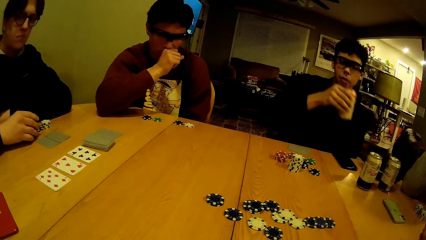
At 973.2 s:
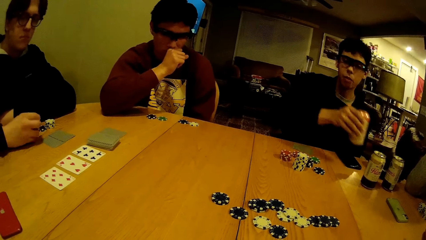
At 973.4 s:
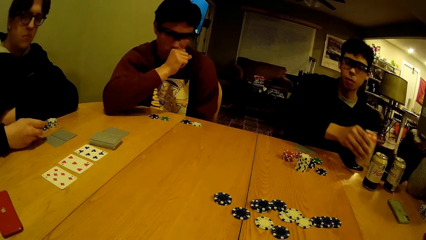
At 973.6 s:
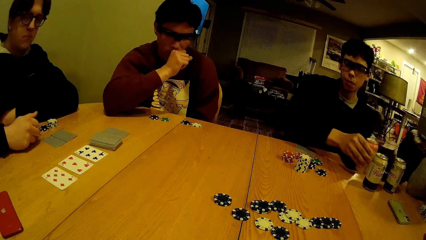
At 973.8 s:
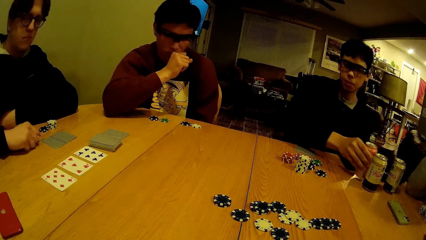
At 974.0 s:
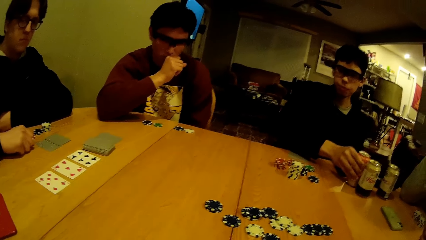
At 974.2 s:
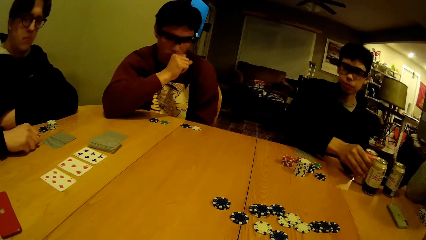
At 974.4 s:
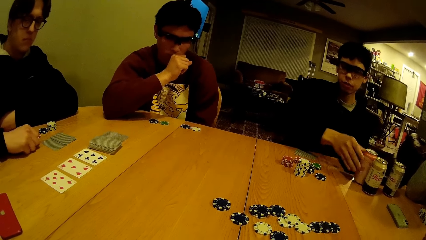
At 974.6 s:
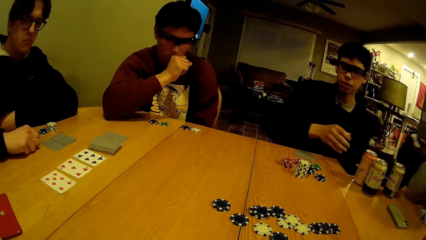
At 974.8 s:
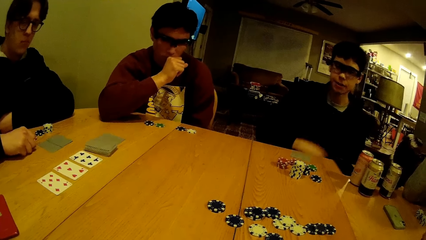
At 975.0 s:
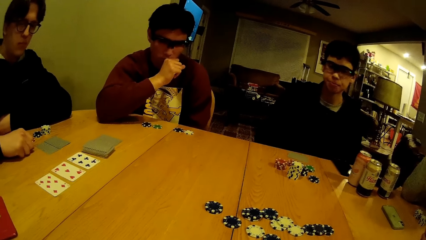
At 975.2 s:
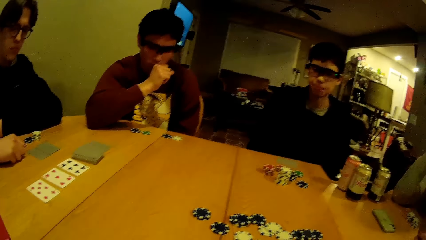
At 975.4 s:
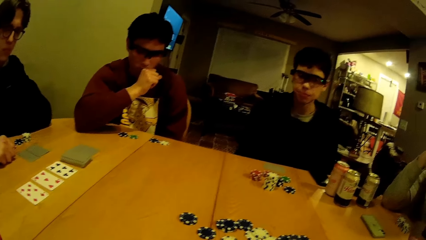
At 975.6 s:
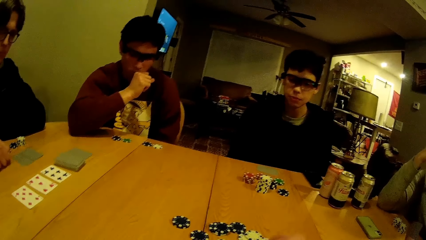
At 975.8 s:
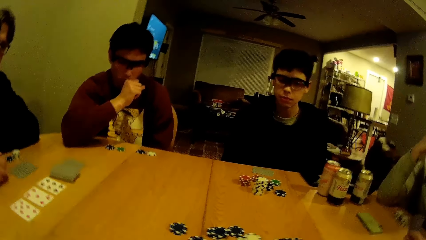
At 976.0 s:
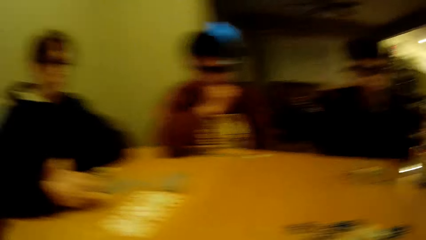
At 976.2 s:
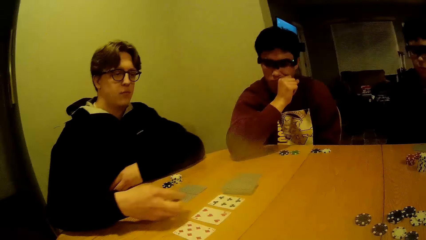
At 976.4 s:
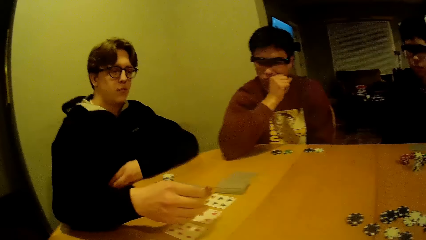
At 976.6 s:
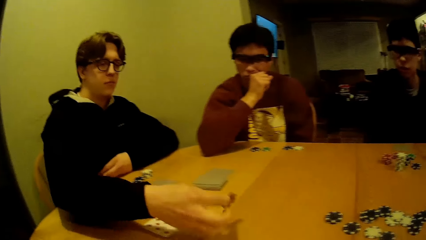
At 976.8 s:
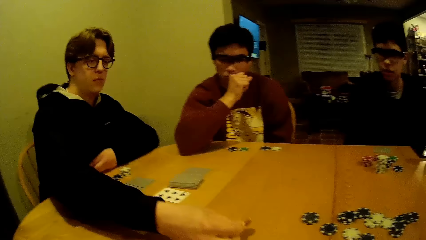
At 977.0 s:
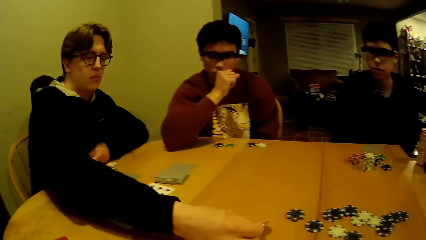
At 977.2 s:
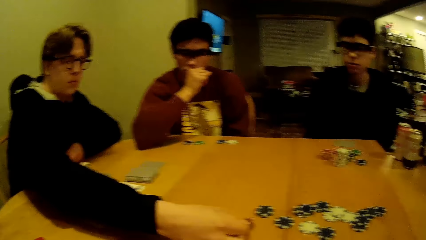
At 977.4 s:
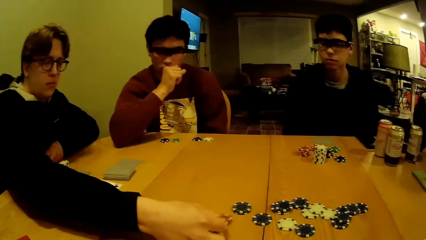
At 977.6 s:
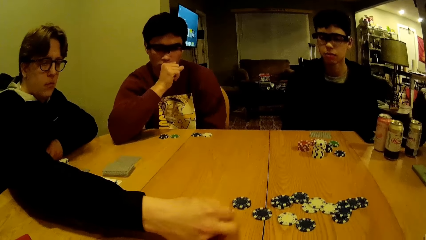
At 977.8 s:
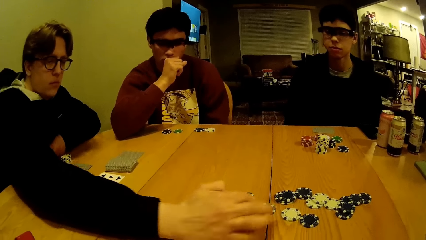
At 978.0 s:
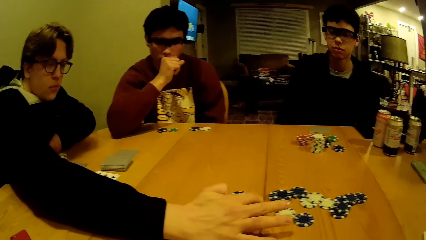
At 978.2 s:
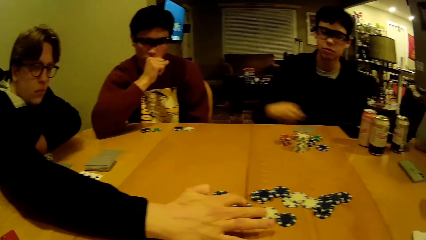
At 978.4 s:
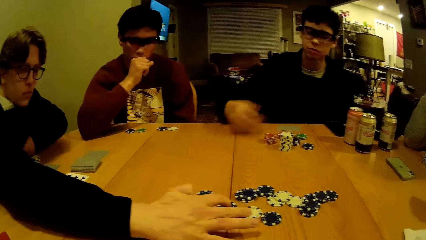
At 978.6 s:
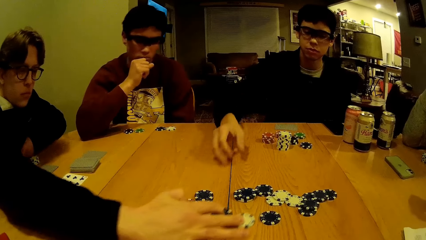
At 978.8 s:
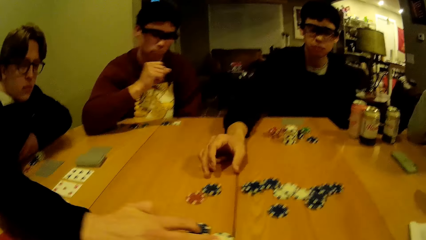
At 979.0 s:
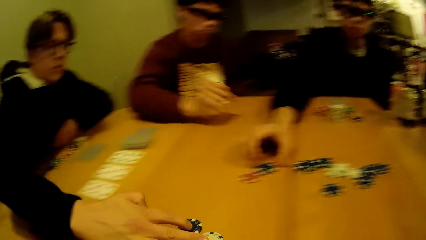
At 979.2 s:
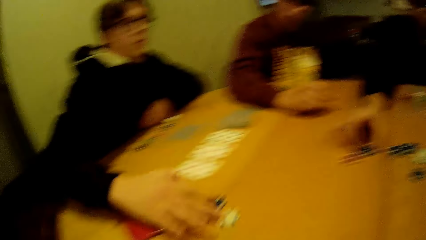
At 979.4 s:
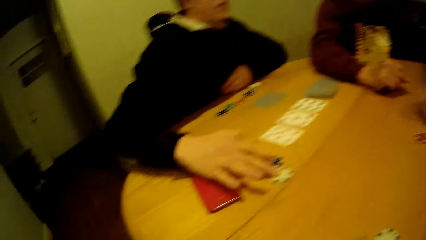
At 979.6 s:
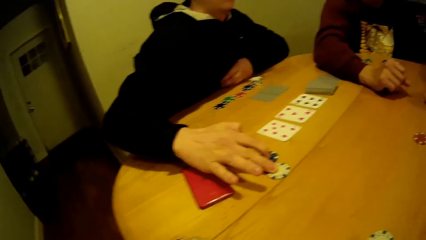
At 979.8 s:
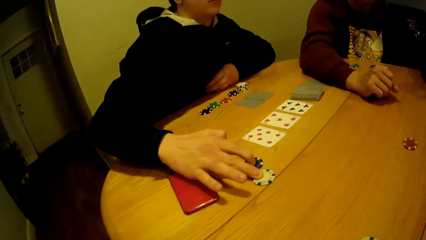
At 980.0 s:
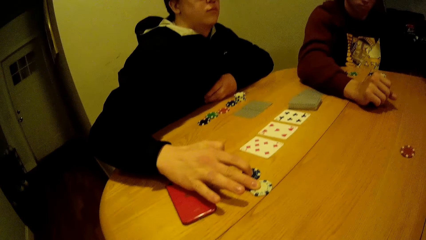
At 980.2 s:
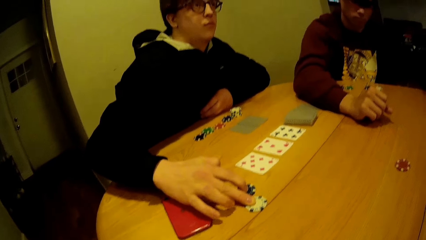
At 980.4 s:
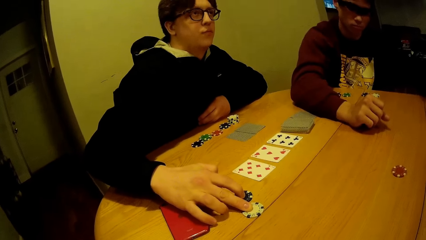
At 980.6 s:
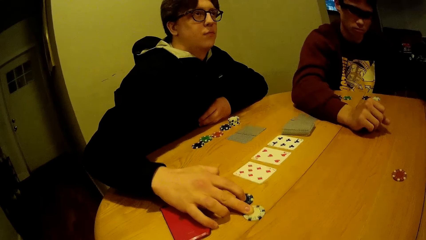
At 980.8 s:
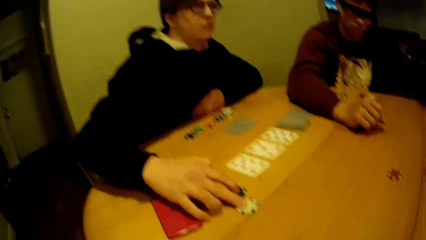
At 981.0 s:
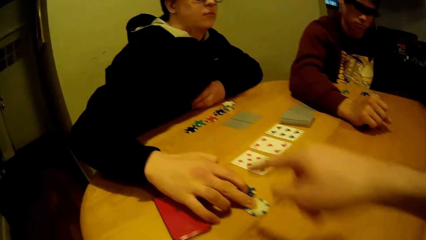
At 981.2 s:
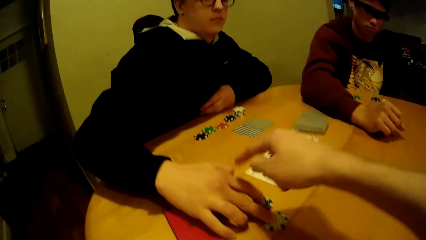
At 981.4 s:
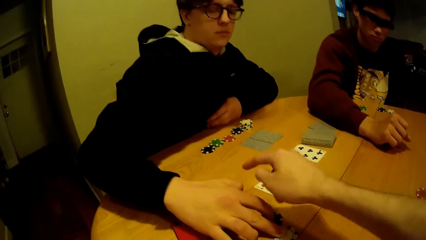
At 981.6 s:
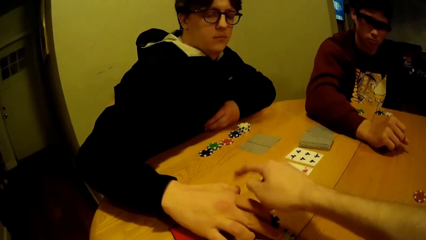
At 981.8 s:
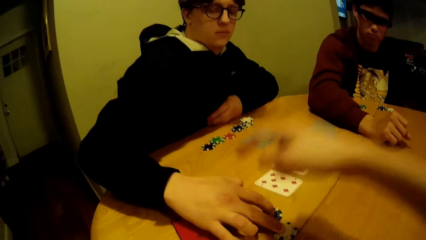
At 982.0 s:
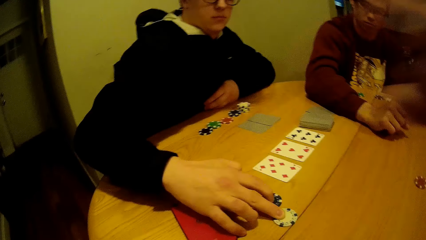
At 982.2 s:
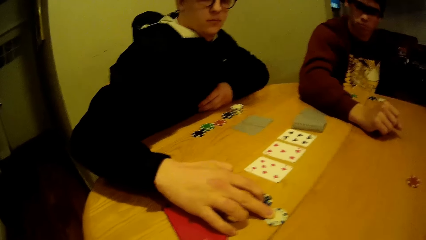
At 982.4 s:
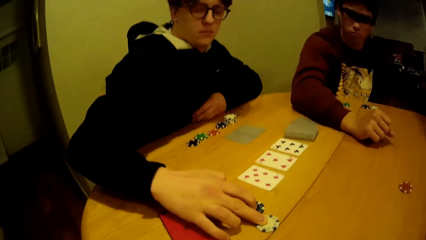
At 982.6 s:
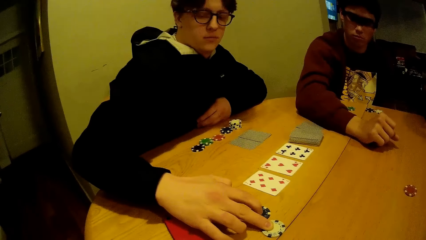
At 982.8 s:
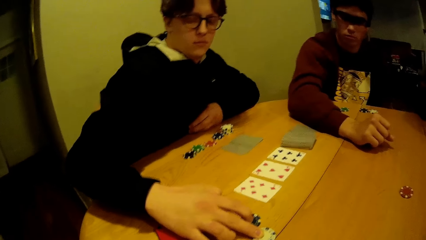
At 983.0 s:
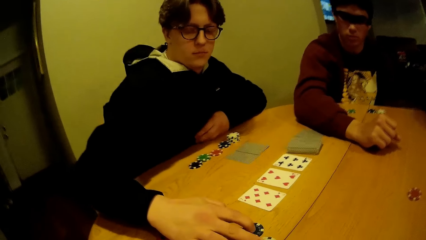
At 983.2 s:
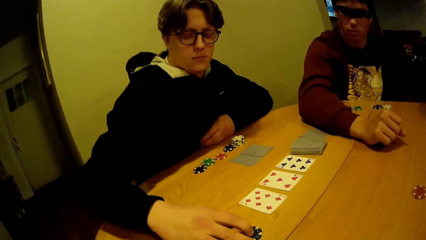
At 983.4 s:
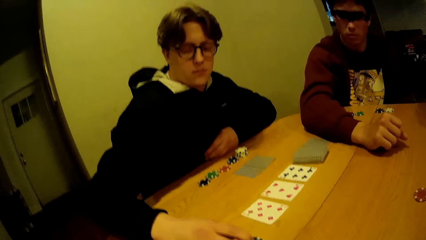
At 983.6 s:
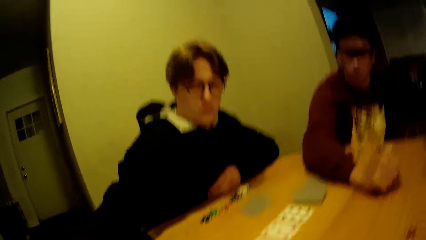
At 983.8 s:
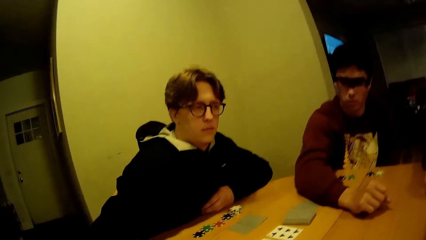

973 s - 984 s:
The camera wearer stares at the cards on the table. A man drops the can of soda on the table. The camera wearer stares at the cards on the table. Another man drops the game disk or puzzle piece at the centre of the table with his right hand, pulls some portion of game disks at the centre of the table to his portion on the table. The camera wearer stares at the puzzle pieces on the table. He points his finger on the table, touches the other man with the right thumb of his hand.

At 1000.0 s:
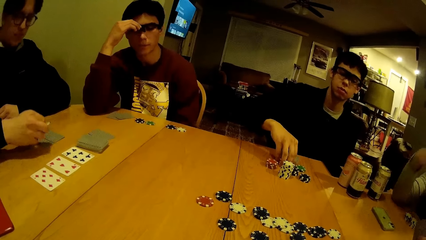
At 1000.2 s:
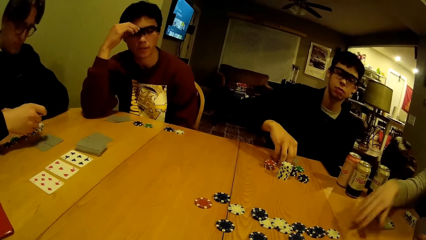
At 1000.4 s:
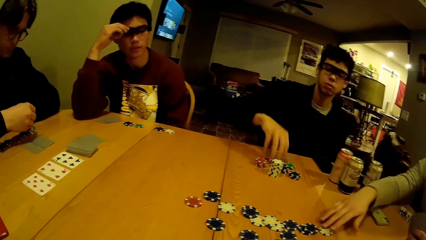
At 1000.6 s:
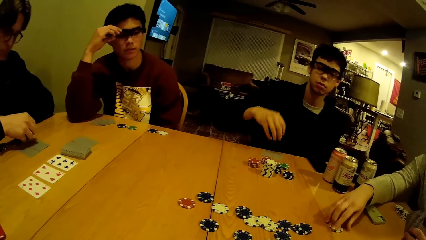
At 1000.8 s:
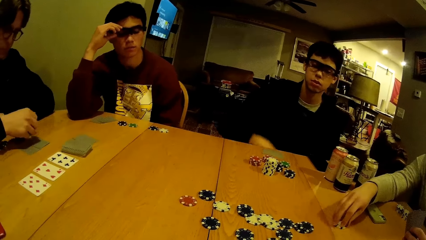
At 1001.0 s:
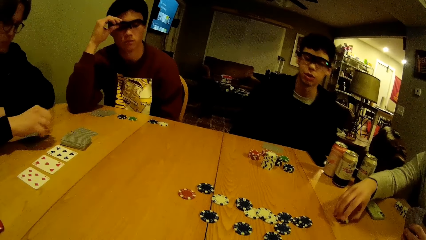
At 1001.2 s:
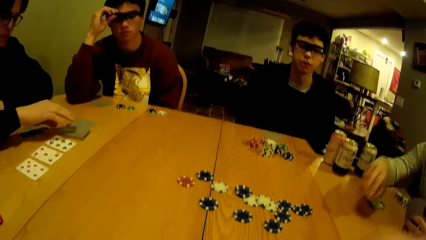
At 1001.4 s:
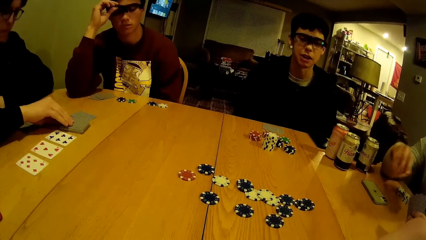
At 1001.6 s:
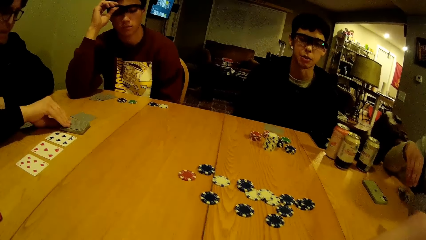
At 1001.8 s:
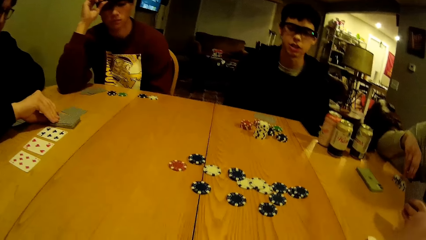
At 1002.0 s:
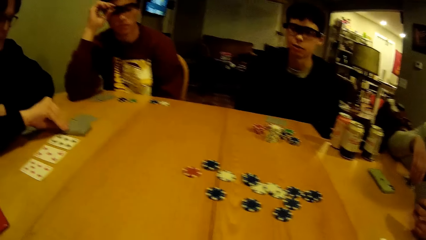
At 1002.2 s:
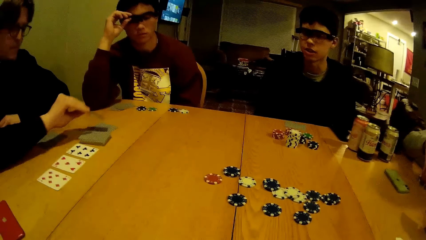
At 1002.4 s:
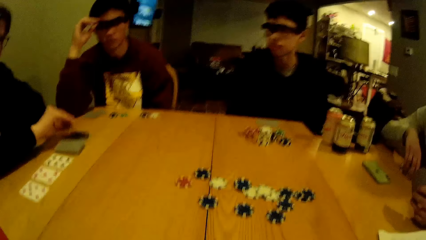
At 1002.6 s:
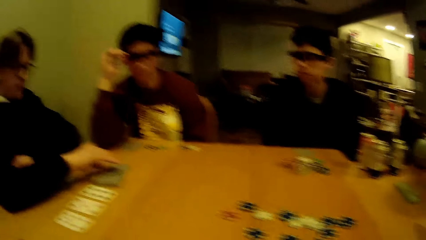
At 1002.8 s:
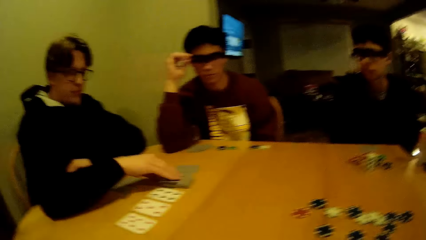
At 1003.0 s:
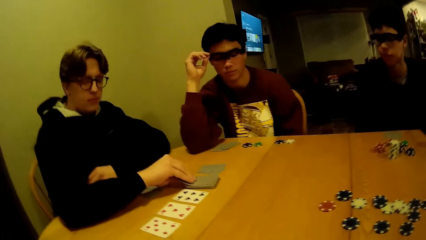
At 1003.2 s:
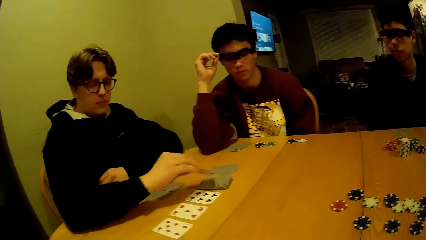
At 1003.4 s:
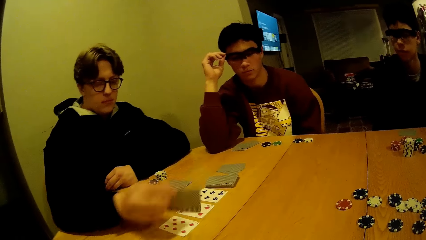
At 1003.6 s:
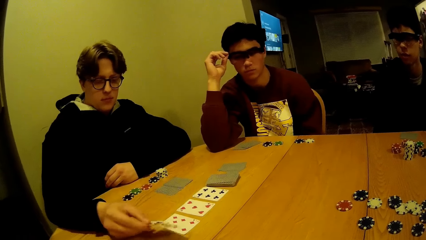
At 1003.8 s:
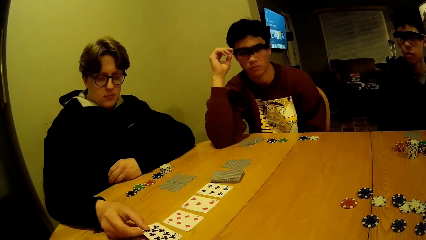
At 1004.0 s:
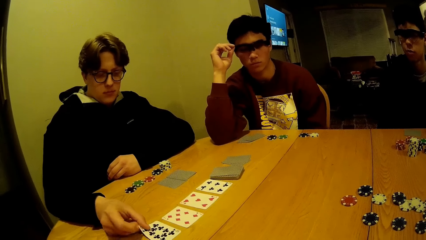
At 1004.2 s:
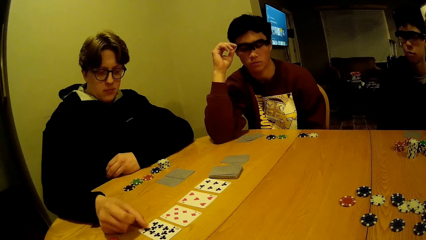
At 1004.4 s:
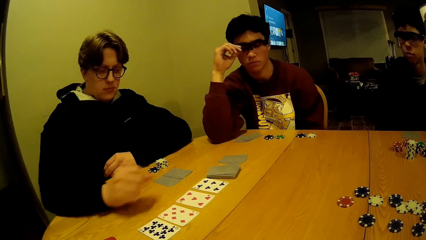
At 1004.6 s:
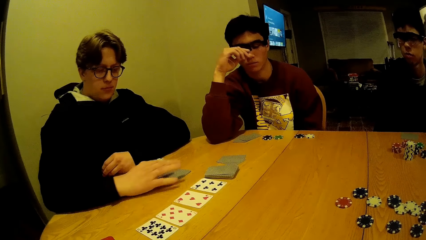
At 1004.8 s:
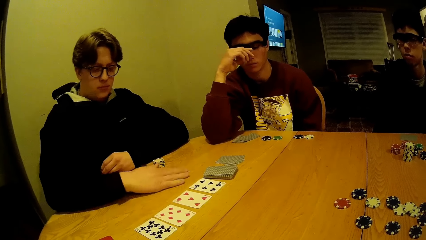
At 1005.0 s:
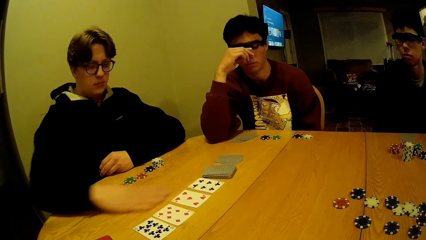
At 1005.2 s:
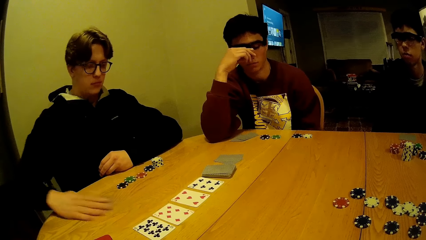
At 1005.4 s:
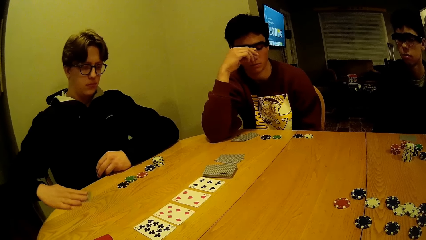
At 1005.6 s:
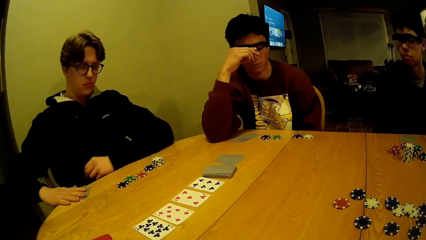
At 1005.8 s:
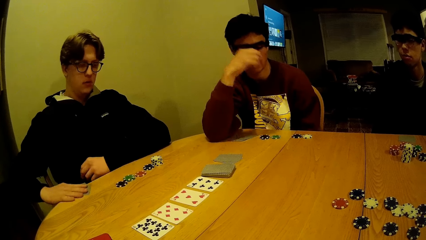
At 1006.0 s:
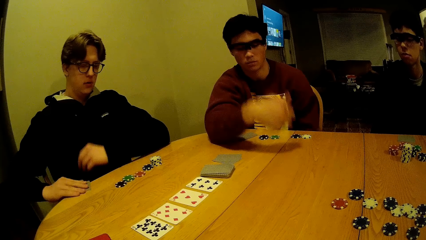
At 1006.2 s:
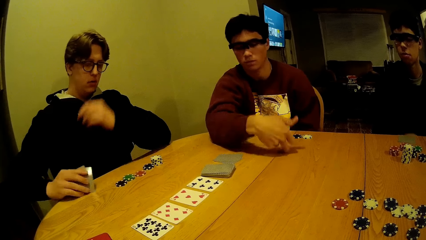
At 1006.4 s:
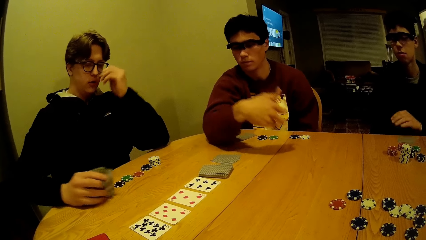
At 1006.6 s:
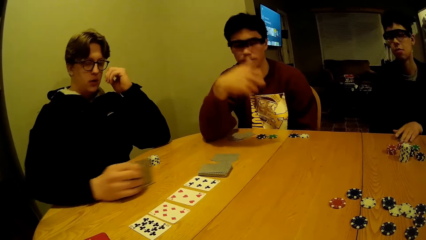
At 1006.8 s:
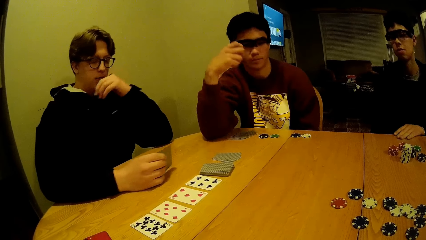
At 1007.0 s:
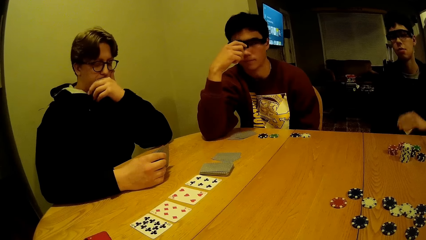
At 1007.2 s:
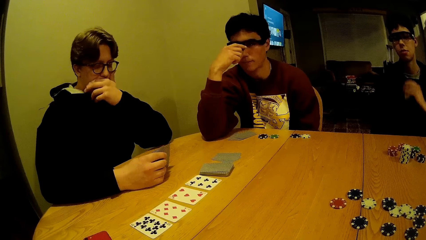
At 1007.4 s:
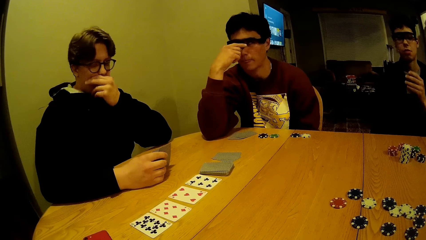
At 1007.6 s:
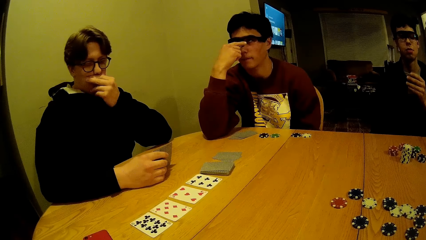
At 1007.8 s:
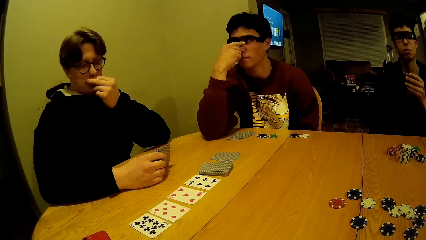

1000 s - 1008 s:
A man pulls a game disk to himself. A person picks up a puzzle piece from the table. The man shuffles his portion of cards on the table with his right hand. Another man picks up his portion of cards on the table with his right hand. The first man picks up the card from the table. The other man knocks on the table. A third man picks up his portion of cards on the table with his left hand. The camera wearer stares at the cards on the table.
